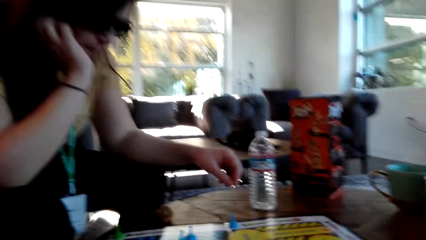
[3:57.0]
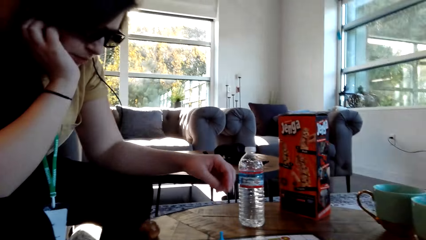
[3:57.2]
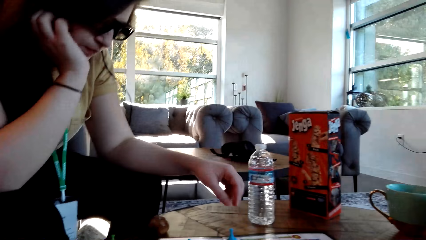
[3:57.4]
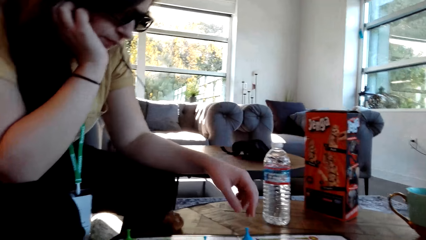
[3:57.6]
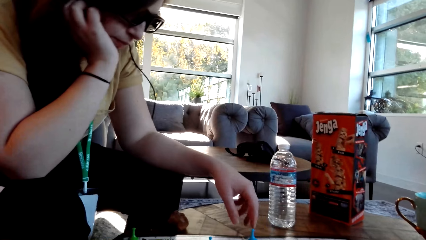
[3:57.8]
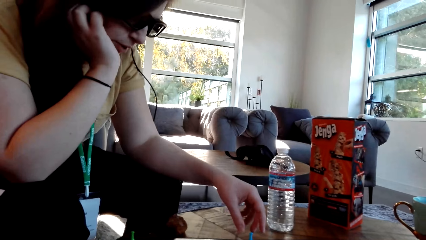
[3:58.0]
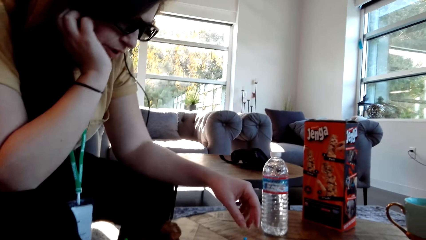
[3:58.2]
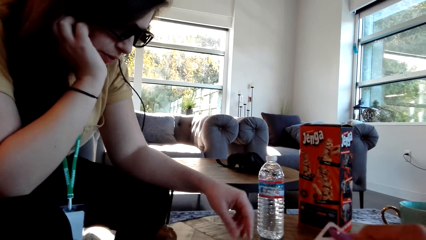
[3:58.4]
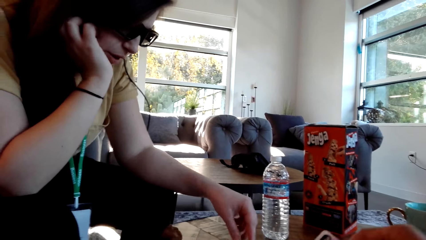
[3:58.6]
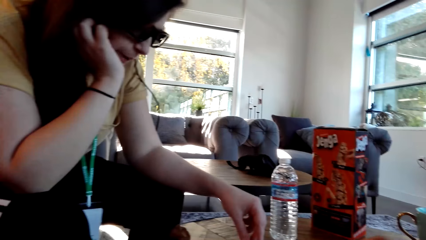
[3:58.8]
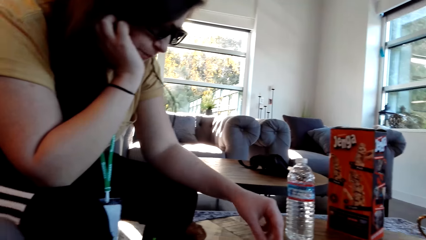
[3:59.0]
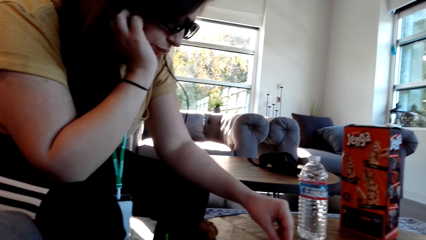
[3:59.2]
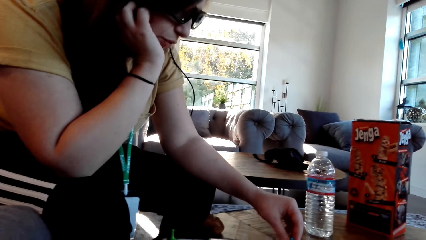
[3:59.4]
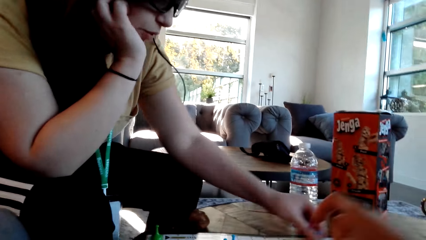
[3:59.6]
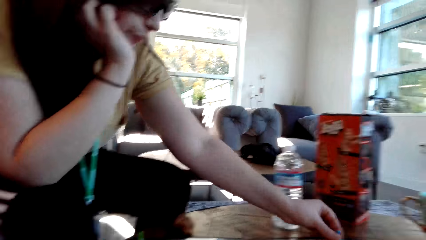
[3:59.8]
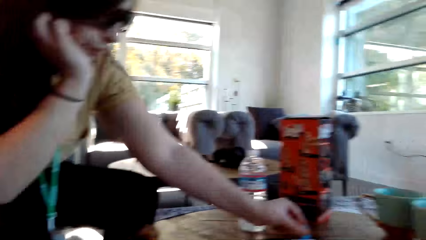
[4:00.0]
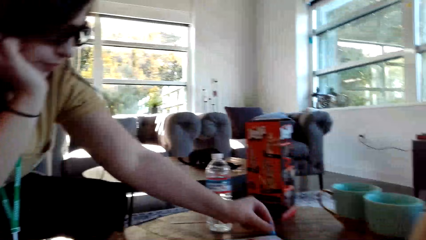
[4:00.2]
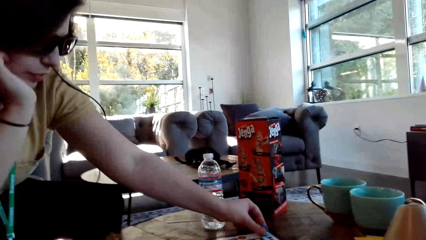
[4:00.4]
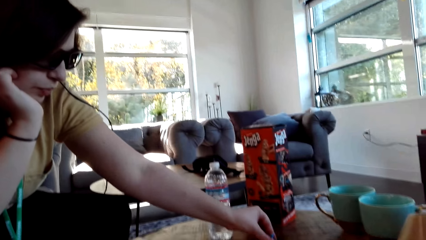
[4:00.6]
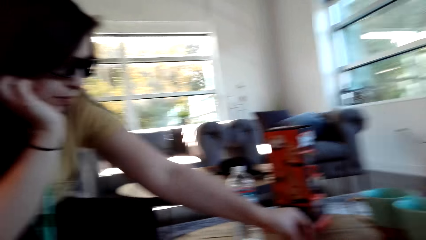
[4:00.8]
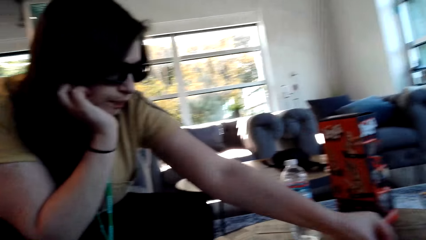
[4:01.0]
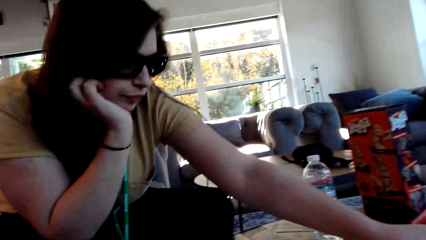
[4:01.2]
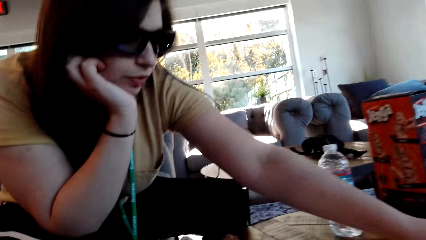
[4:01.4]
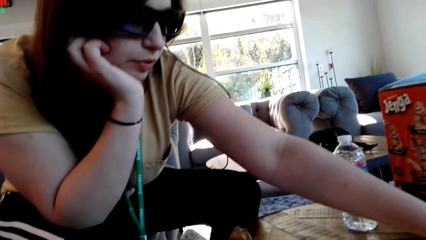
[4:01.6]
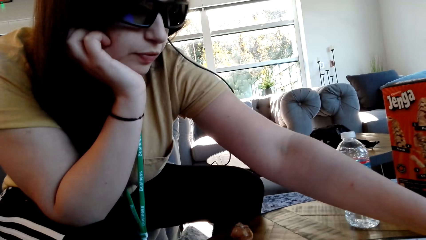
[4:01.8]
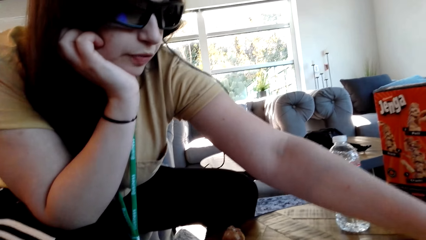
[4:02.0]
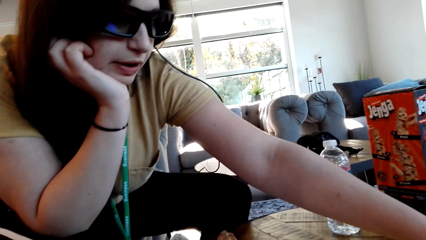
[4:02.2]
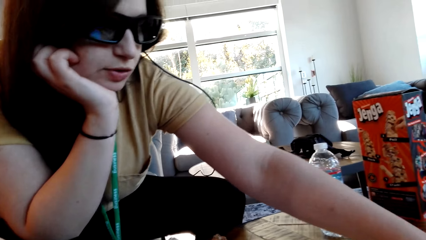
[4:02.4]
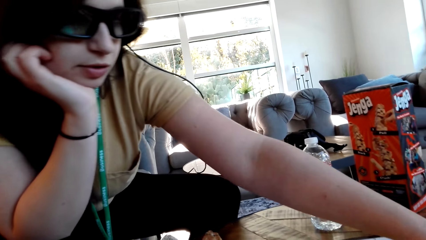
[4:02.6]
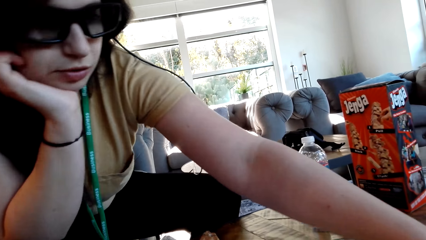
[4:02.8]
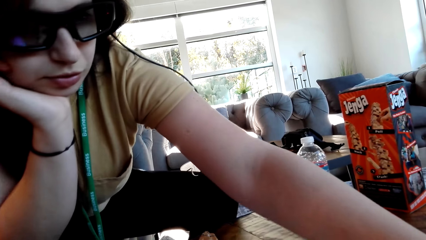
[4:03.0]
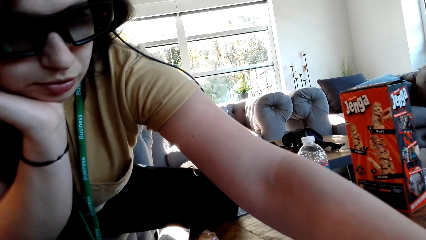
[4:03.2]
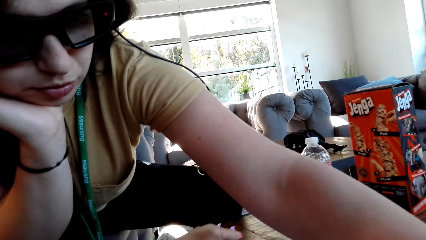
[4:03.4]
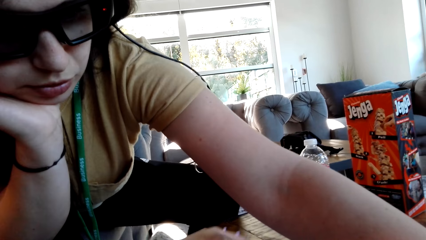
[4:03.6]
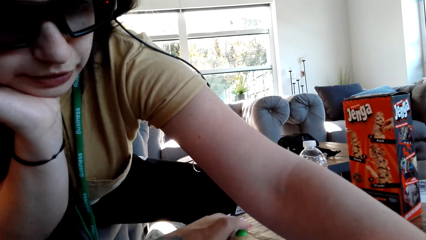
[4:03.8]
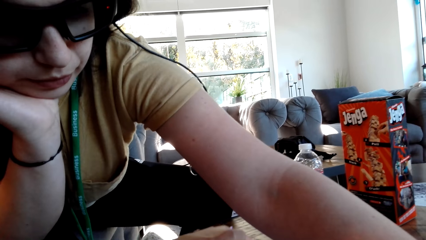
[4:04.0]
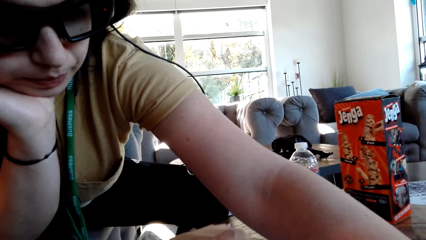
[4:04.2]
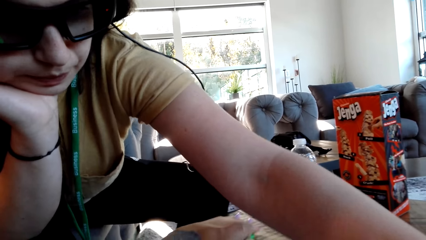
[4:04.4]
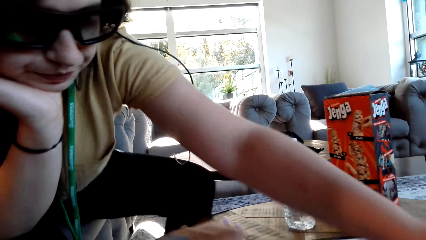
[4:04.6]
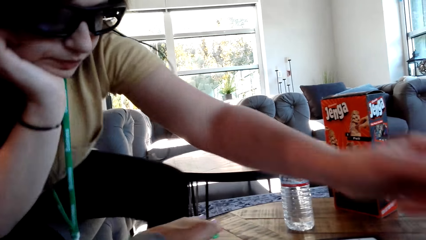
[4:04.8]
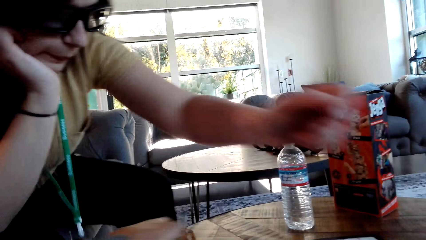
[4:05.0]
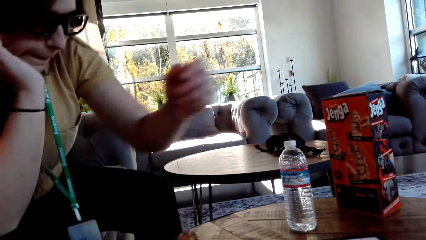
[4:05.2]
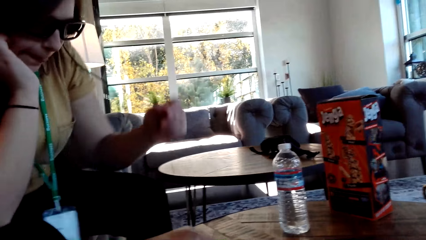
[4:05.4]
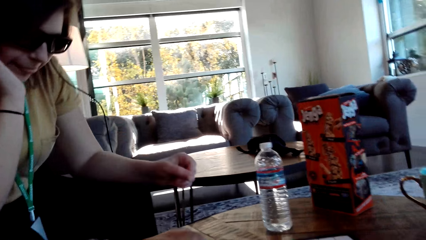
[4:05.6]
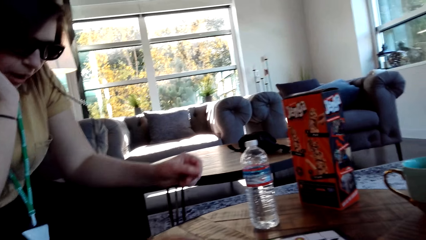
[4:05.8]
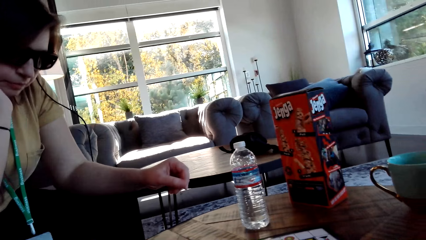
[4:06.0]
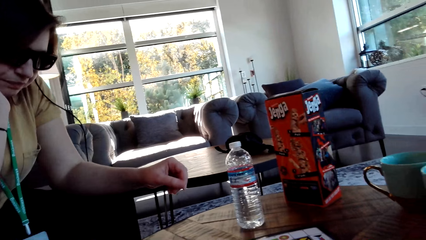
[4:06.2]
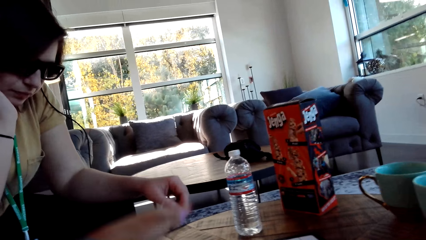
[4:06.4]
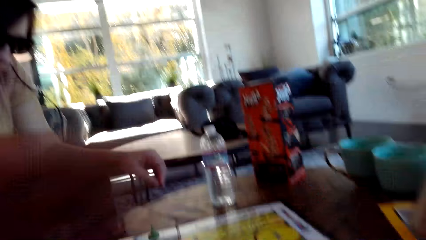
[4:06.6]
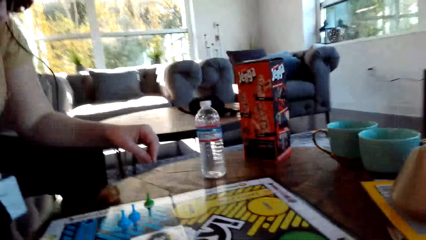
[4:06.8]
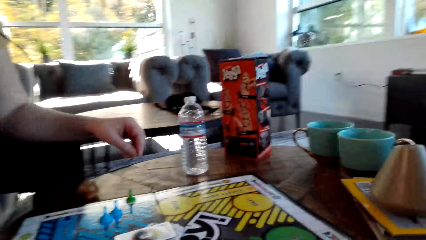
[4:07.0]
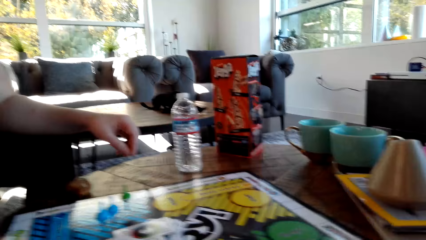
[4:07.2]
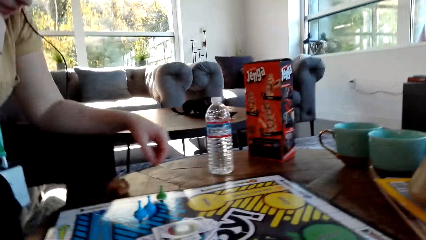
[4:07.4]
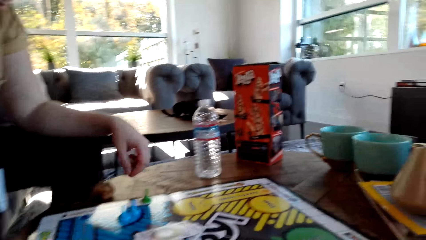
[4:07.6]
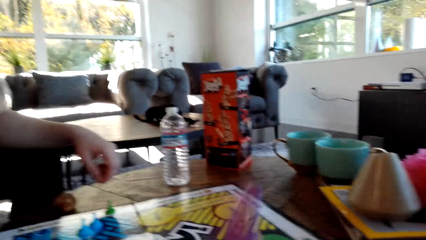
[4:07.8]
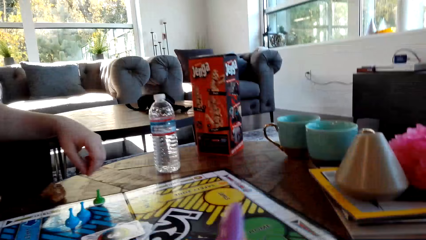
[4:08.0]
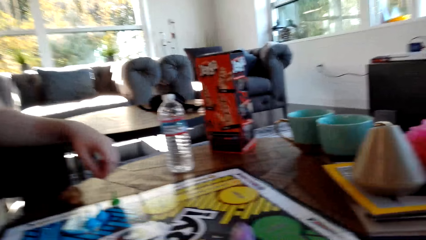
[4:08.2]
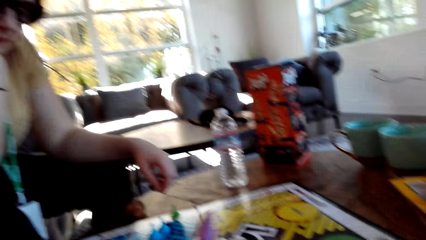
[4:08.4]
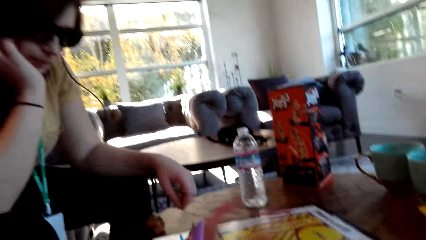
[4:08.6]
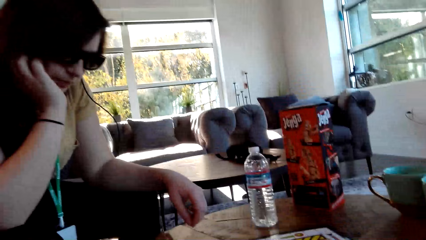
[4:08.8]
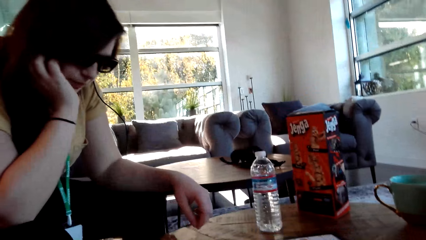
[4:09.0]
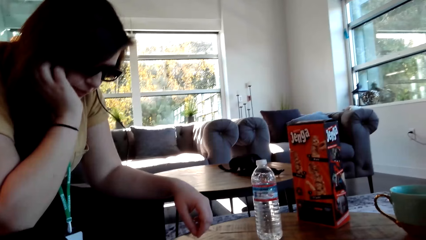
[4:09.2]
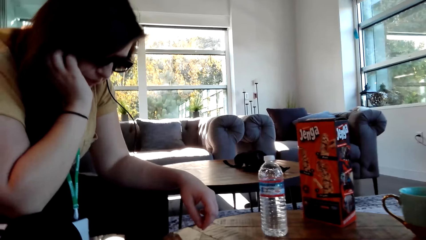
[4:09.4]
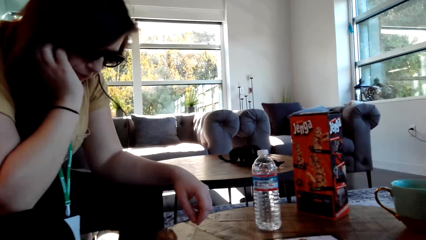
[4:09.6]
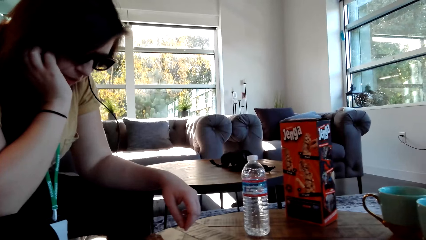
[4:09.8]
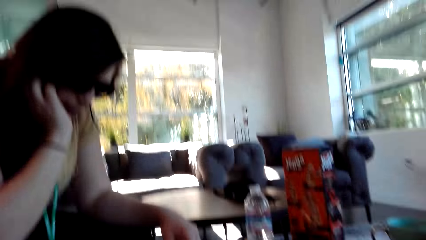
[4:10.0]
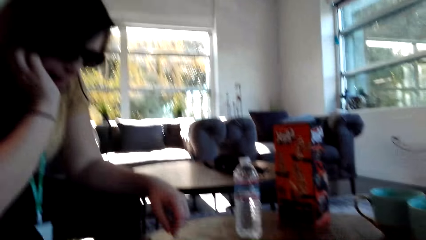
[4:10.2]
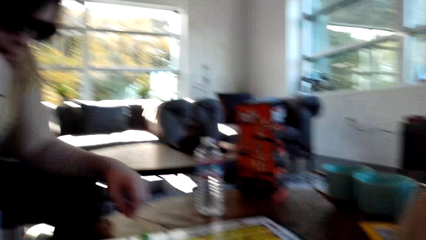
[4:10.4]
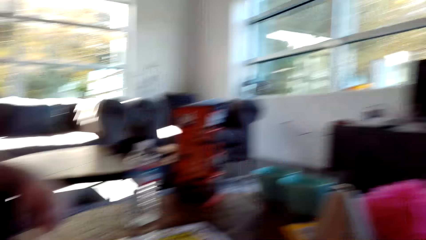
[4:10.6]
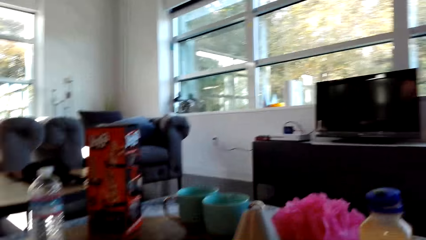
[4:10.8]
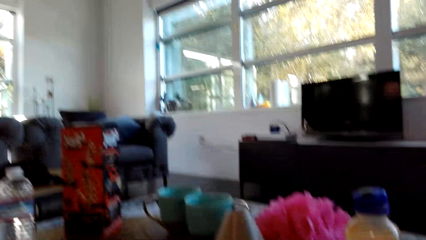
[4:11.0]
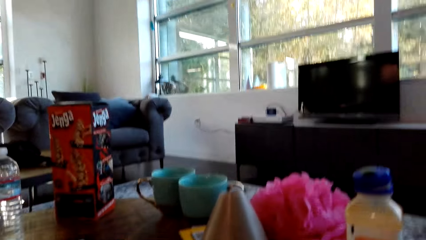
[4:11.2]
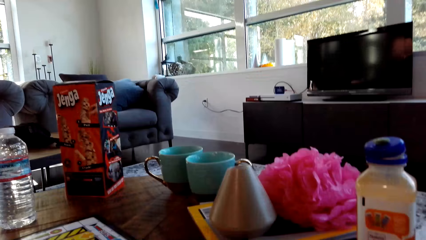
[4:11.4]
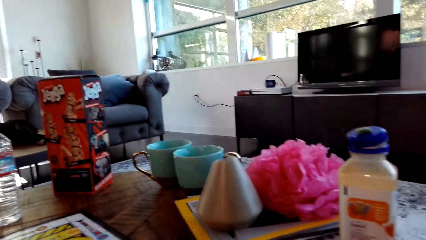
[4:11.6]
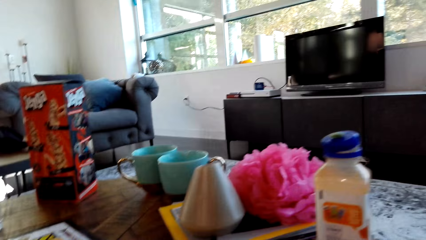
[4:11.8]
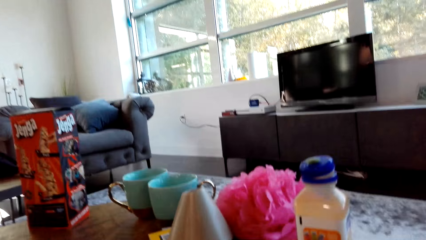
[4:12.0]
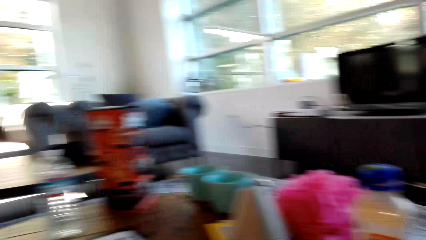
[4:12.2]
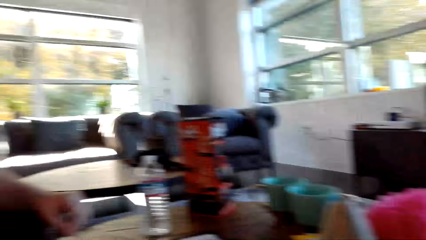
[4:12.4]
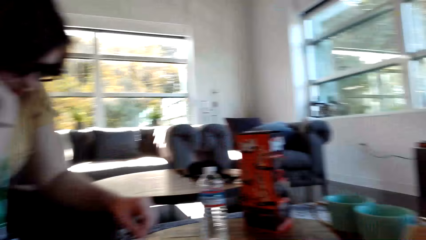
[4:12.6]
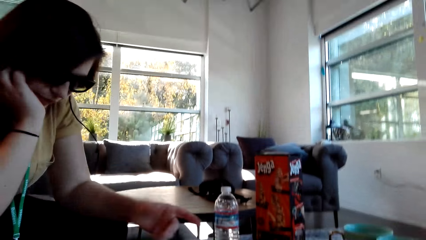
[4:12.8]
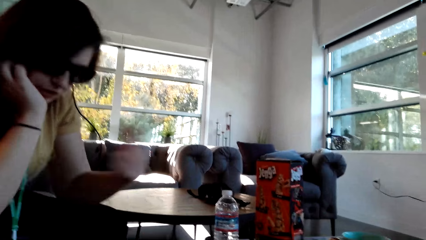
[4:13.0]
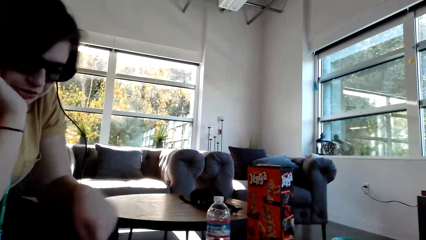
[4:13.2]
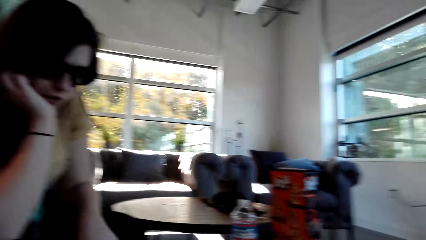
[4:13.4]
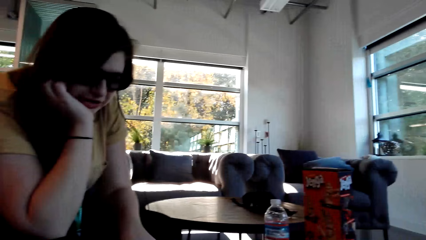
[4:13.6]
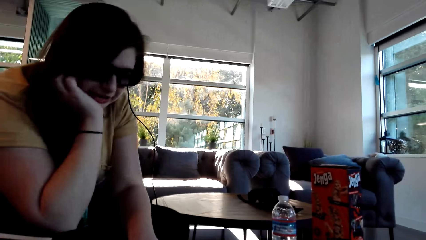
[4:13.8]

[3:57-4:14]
The camera wearer looks at the cards. A woman moves a pawn. The woman plays the Sorry game. The camera wearer plays the Sorry game. They dialogue with the woman. They turn around the room.
